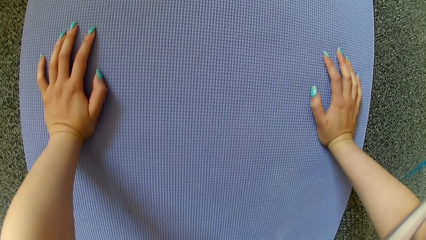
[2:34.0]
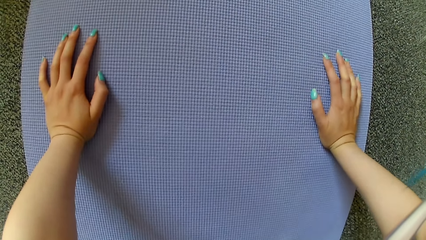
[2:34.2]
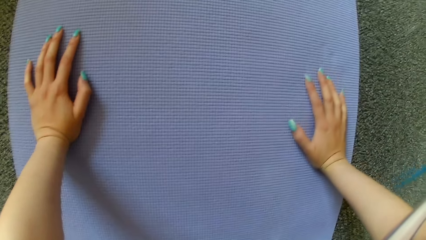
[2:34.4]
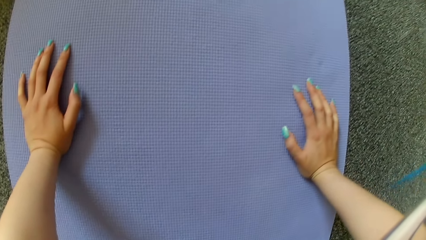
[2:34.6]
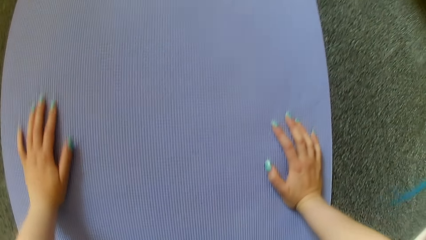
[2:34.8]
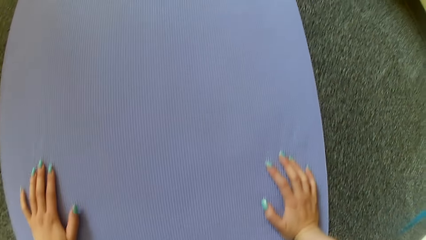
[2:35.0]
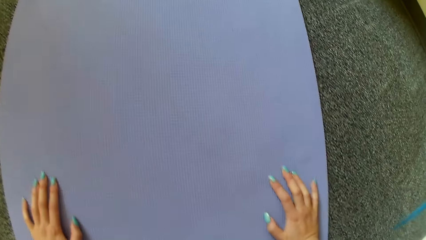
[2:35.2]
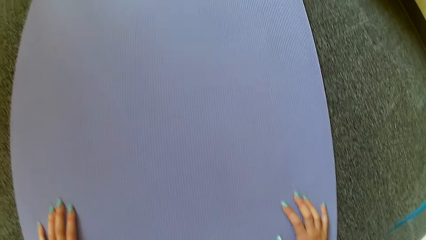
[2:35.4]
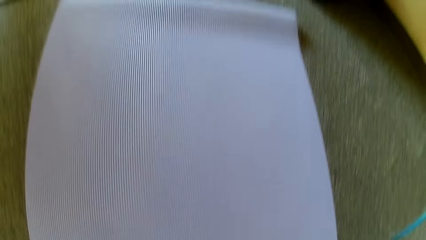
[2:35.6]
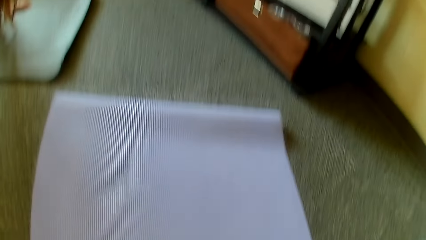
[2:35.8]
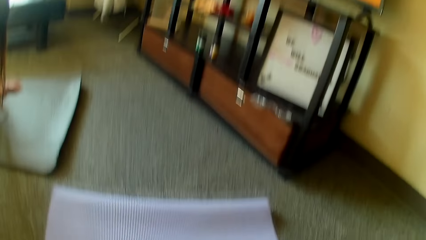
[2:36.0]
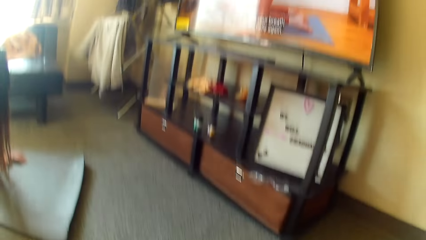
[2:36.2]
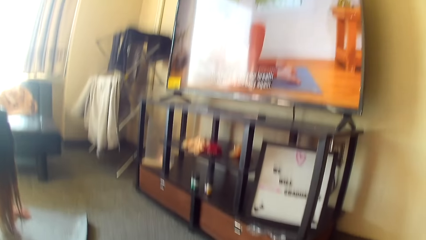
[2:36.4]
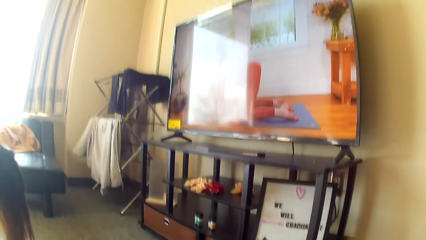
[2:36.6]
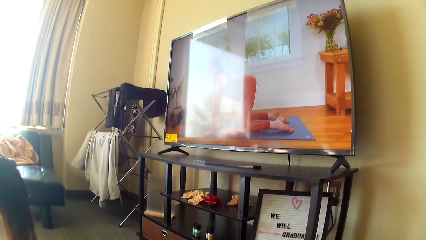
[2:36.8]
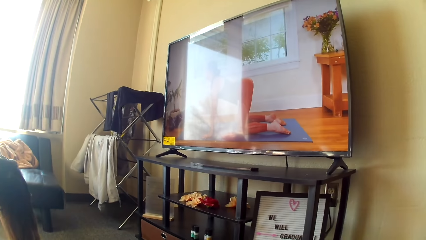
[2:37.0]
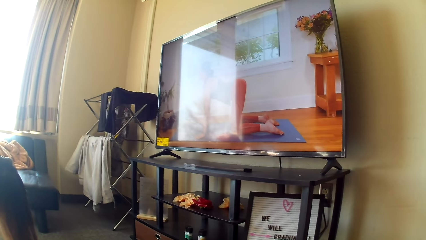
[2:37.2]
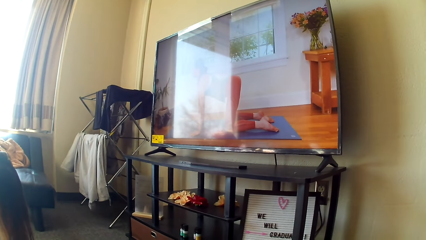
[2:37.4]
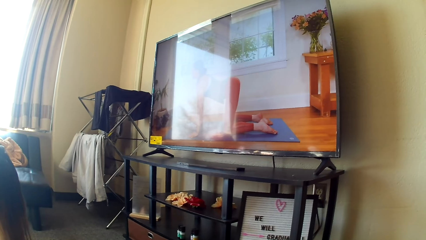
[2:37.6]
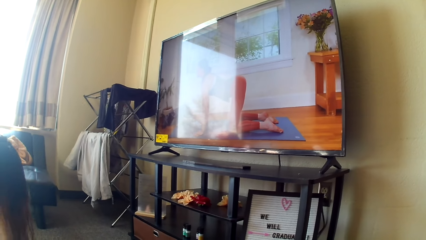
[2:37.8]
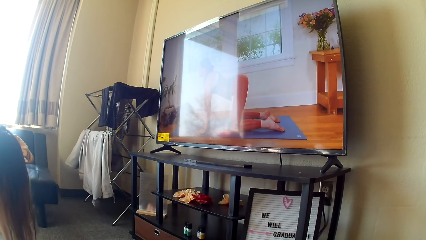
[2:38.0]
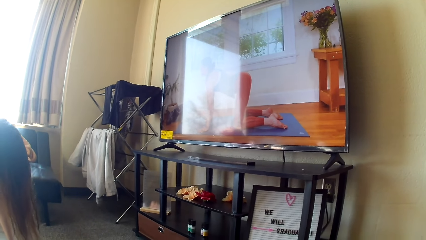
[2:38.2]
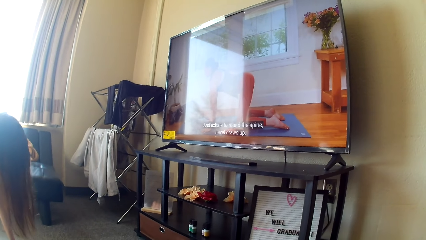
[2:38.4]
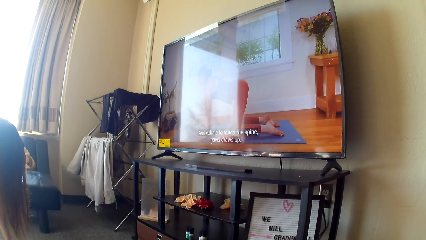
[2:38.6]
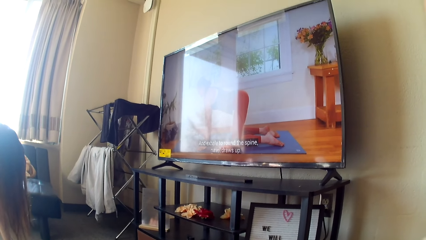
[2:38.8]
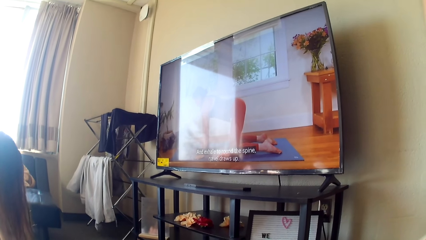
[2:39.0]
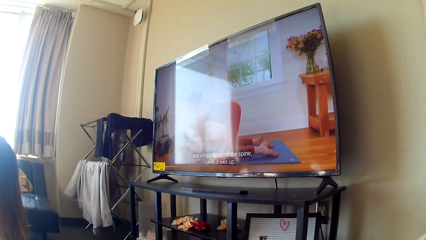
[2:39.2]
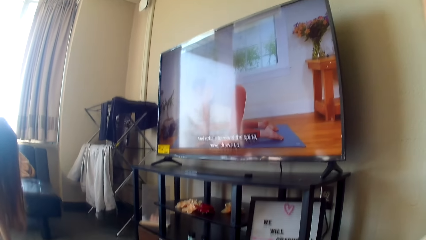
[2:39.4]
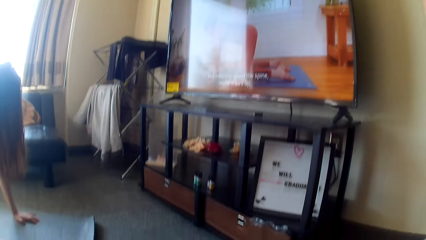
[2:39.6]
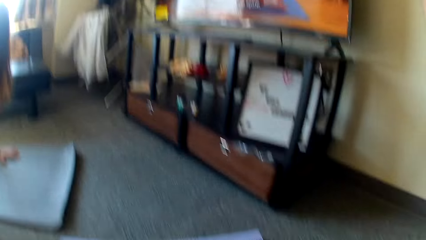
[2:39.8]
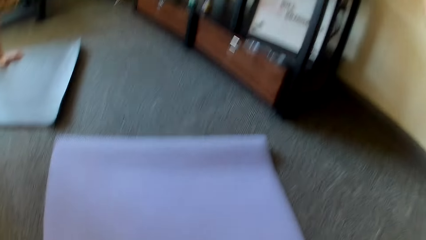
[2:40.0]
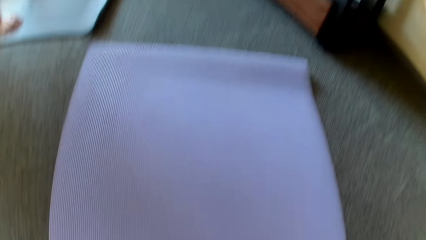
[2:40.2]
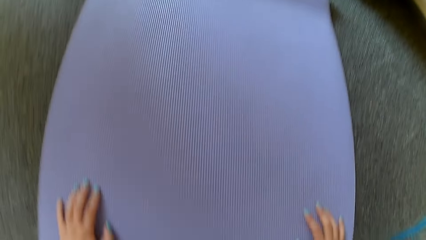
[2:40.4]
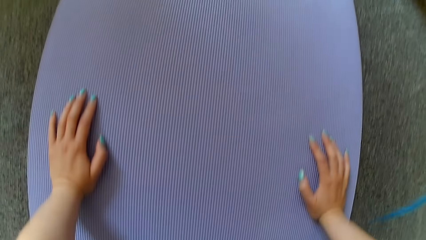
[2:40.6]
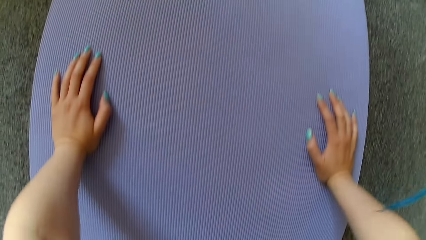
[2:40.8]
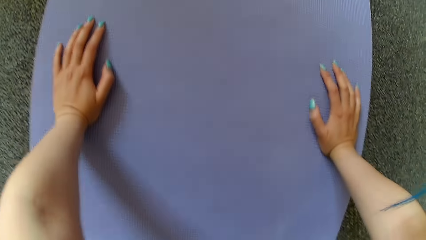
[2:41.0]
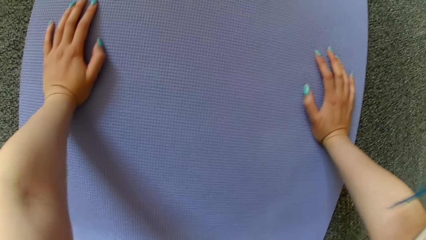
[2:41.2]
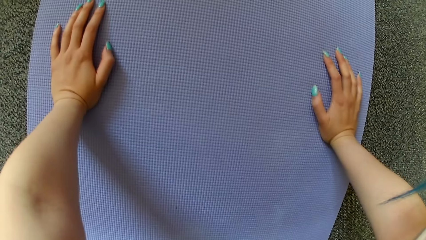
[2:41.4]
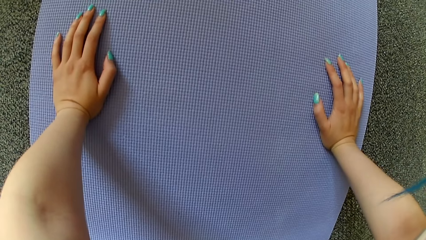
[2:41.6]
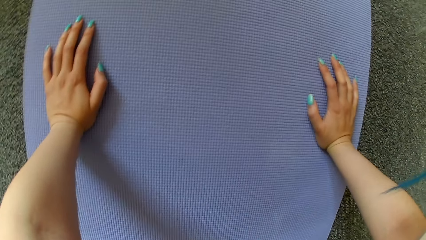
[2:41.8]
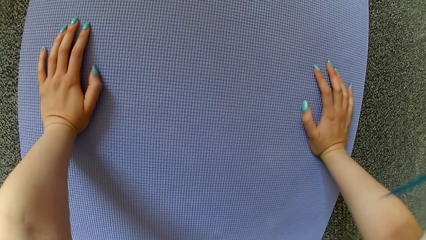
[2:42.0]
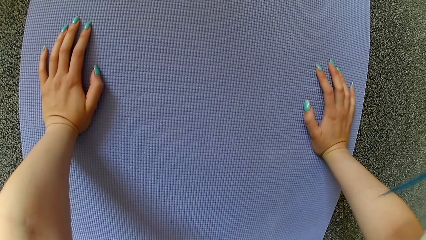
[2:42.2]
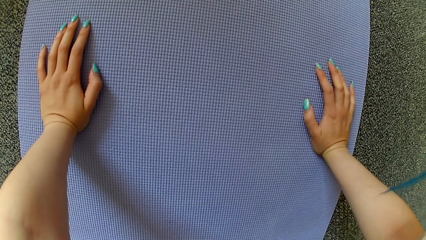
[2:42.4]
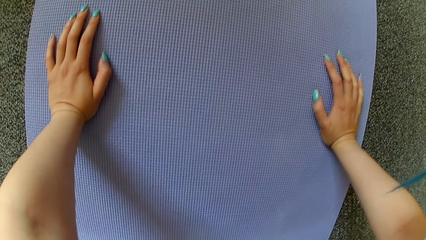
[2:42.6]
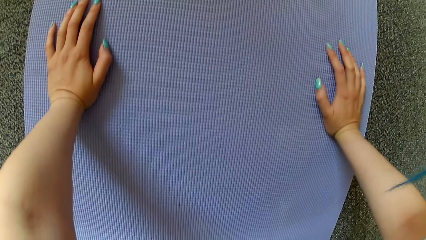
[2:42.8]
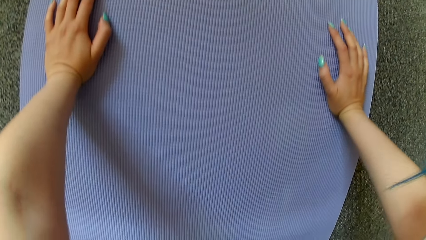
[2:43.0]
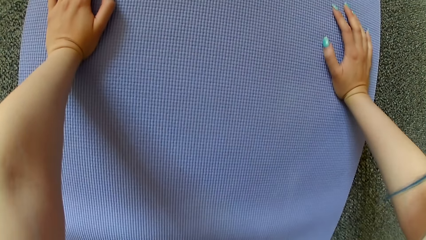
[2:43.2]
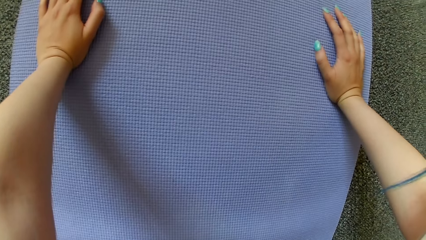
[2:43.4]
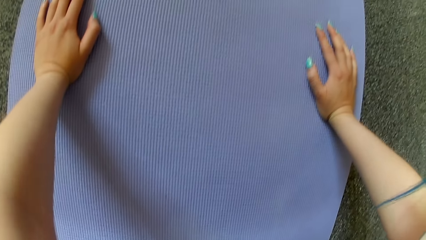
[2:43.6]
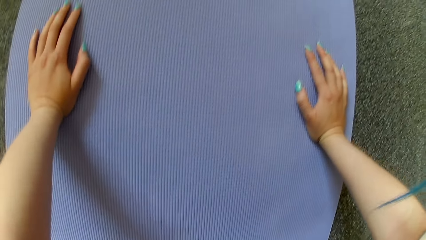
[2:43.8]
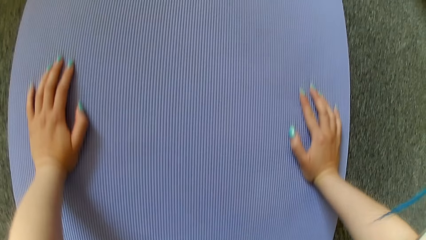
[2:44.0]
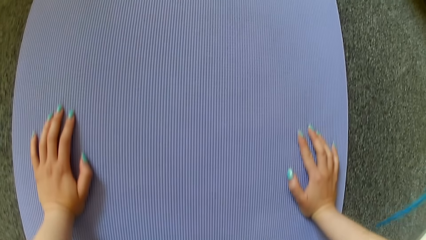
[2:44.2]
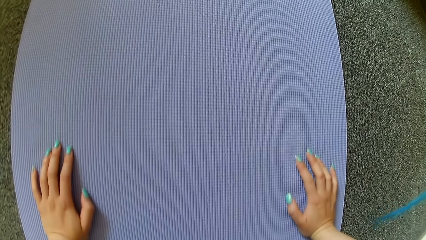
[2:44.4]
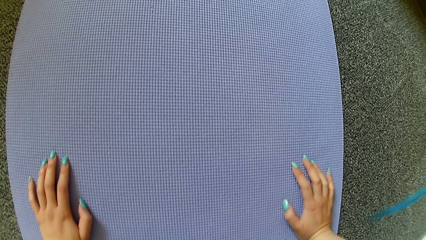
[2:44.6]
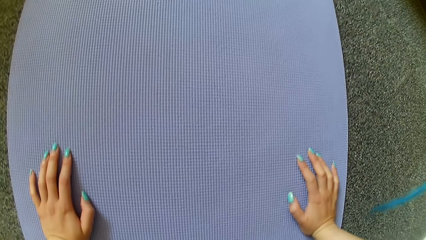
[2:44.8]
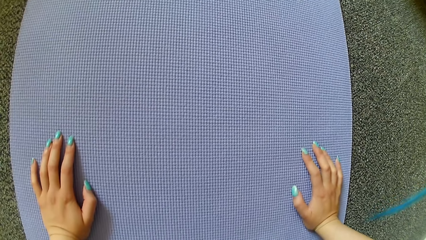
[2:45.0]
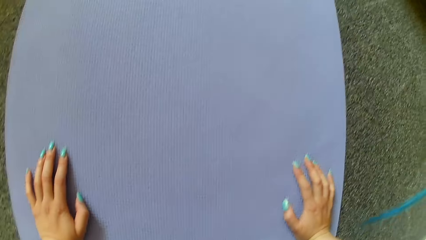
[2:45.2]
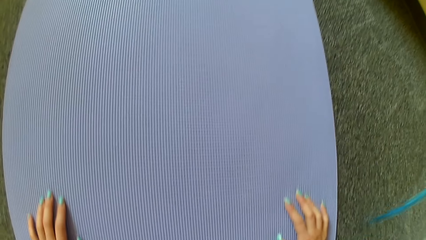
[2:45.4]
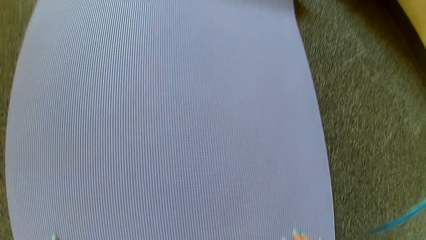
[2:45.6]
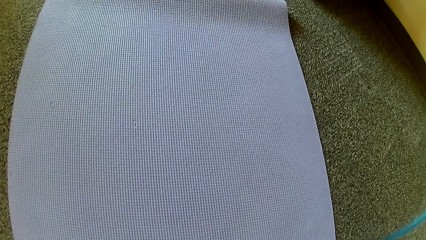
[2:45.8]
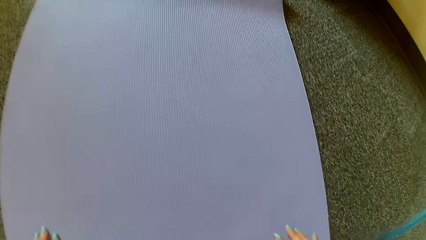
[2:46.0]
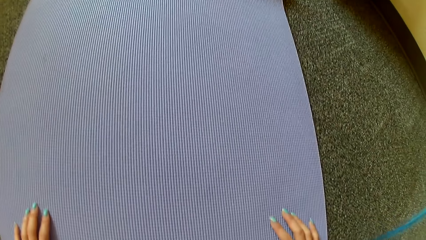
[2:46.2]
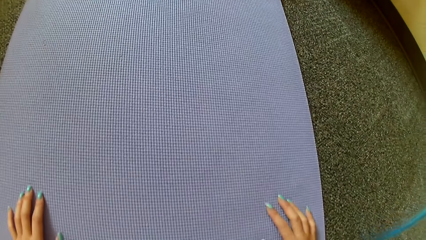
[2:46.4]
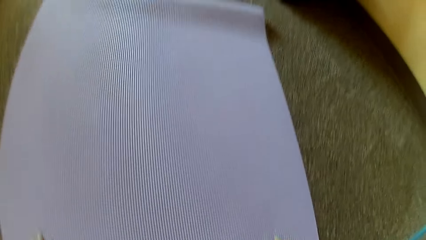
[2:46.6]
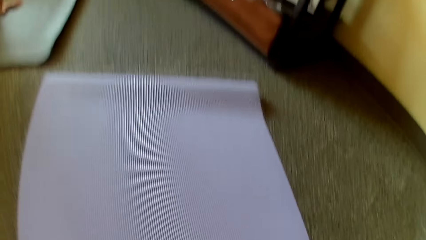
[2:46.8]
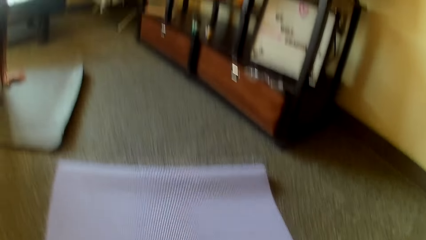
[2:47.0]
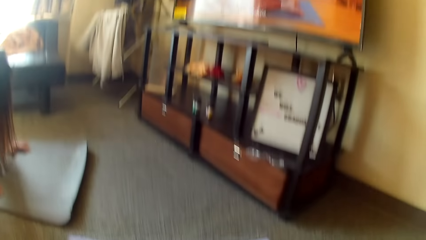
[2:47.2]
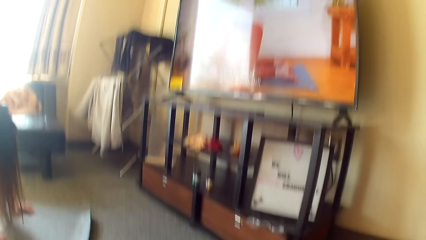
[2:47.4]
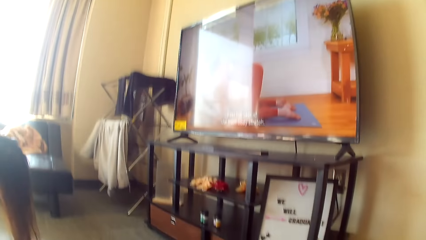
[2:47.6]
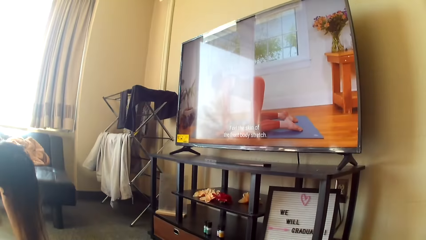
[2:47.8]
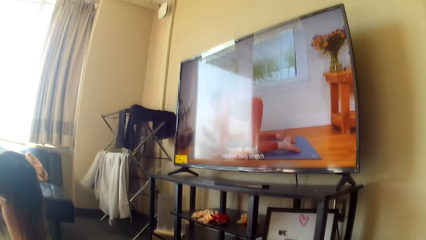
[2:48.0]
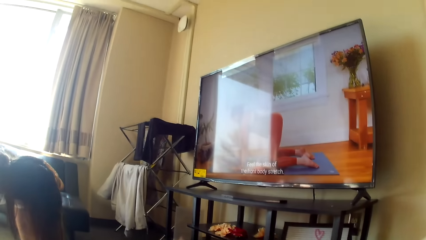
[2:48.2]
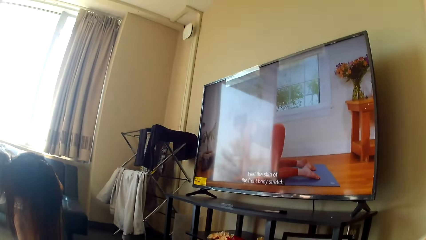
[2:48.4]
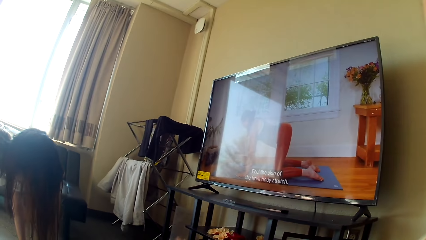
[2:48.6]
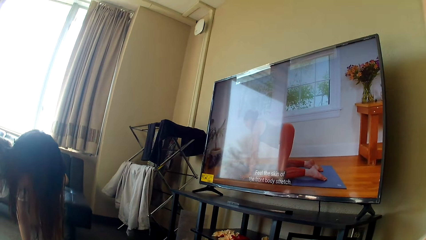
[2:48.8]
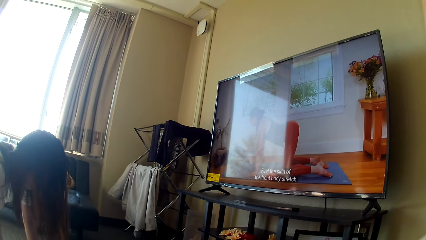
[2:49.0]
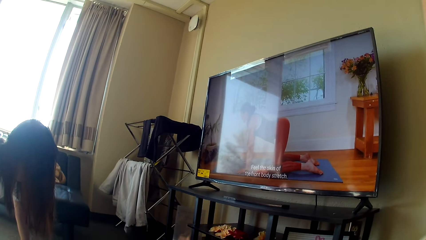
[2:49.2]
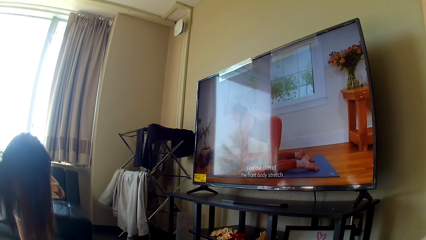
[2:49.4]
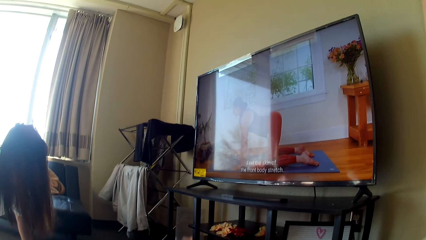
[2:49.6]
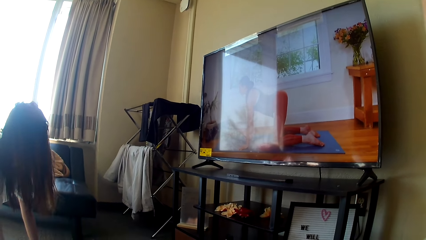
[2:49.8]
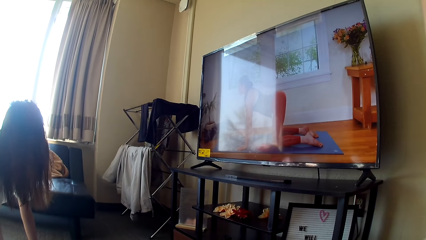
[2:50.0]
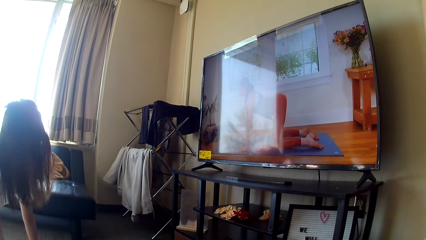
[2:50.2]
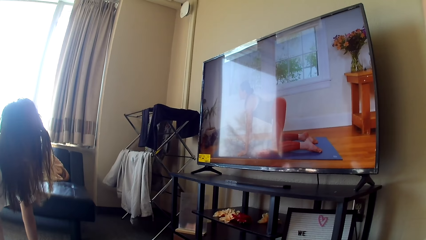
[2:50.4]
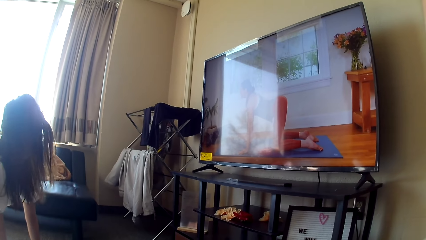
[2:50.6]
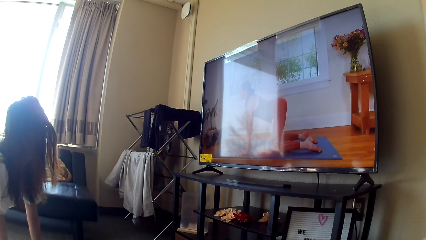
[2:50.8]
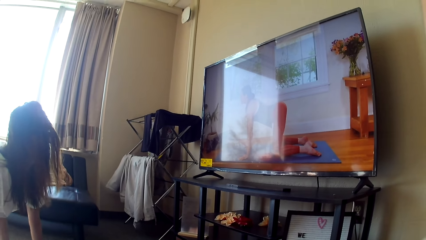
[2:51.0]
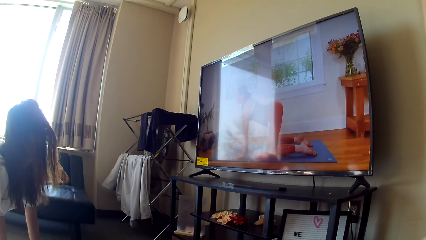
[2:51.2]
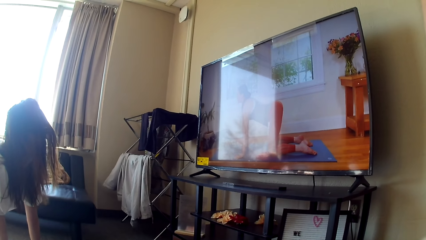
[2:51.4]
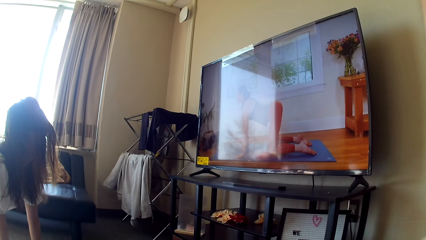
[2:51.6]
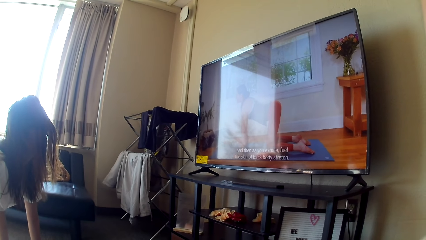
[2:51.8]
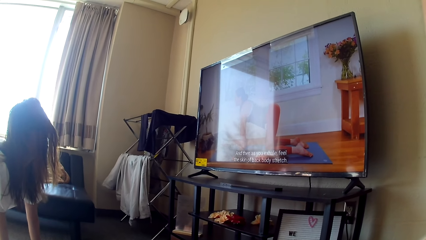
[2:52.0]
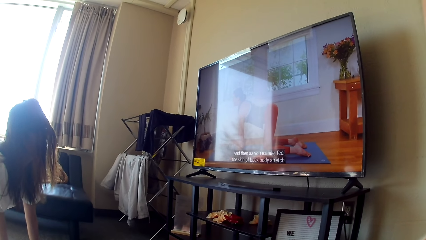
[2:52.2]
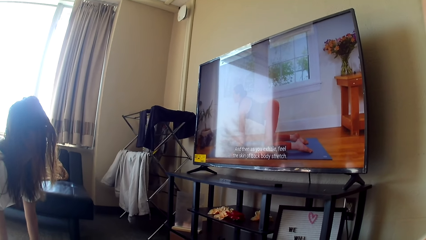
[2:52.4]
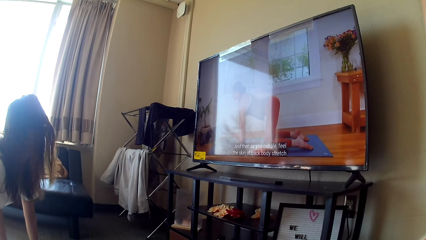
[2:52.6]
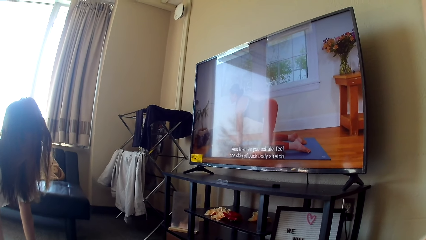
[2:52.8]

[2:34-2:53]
A lady puts her hands on the mat. The camera wearer puts her hands on the mat. The lady puts her hands on the mat and stretches her head.
